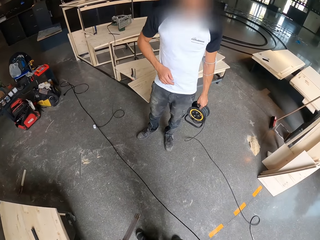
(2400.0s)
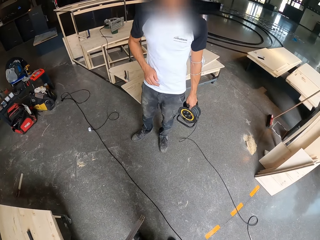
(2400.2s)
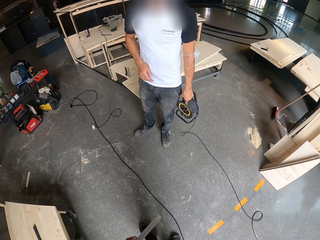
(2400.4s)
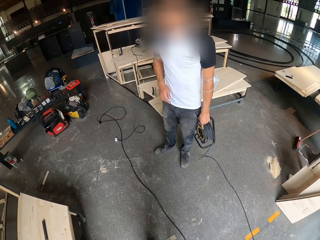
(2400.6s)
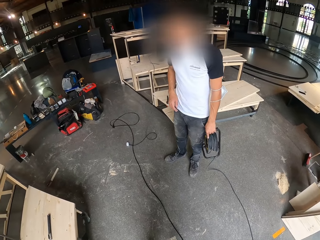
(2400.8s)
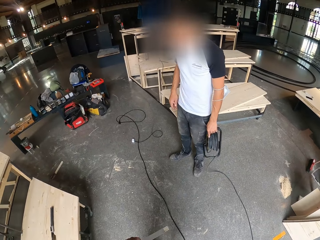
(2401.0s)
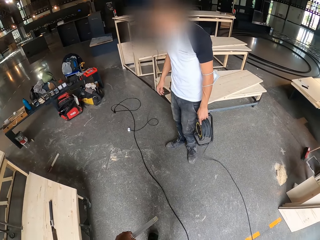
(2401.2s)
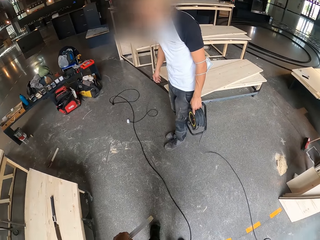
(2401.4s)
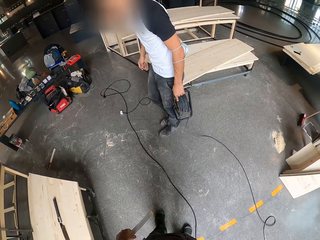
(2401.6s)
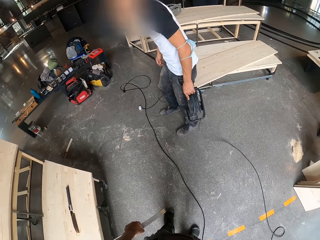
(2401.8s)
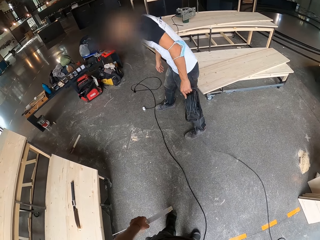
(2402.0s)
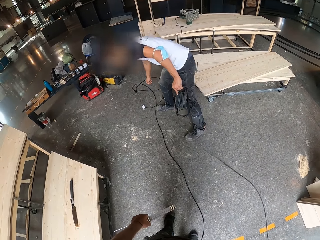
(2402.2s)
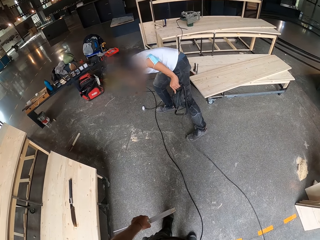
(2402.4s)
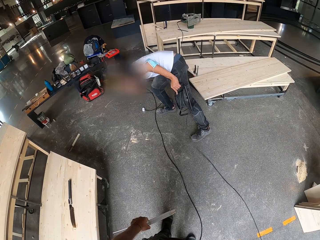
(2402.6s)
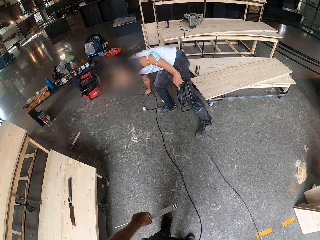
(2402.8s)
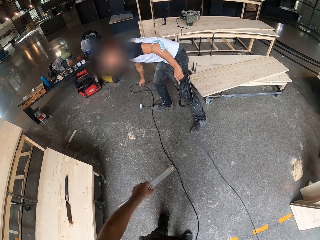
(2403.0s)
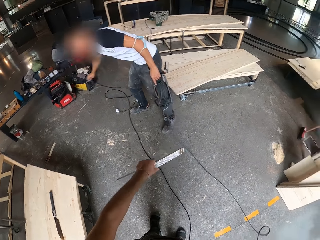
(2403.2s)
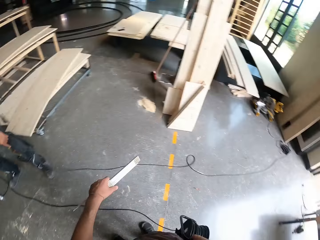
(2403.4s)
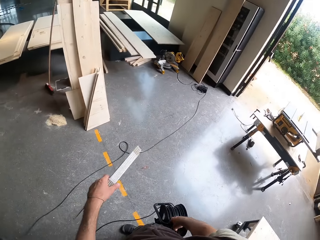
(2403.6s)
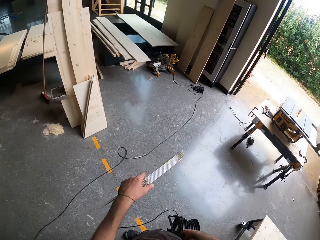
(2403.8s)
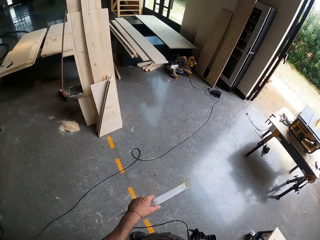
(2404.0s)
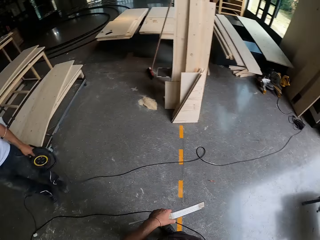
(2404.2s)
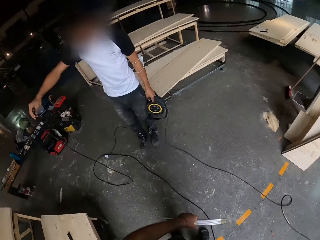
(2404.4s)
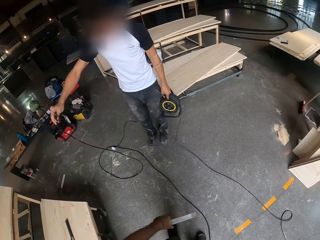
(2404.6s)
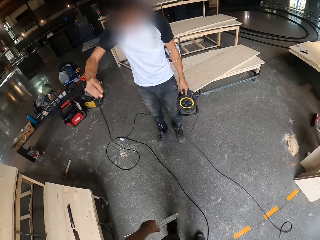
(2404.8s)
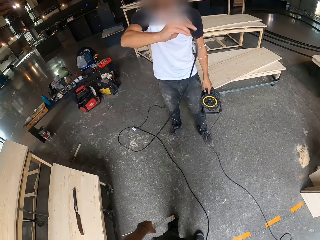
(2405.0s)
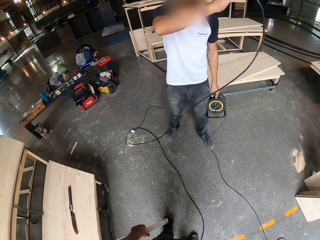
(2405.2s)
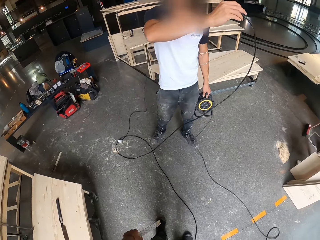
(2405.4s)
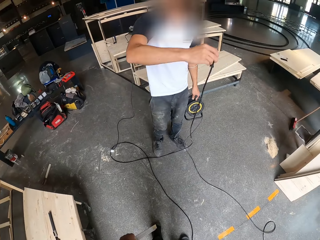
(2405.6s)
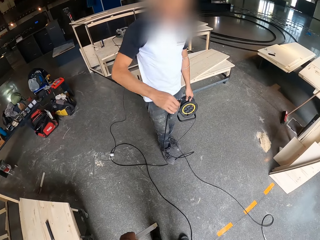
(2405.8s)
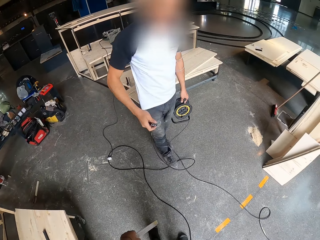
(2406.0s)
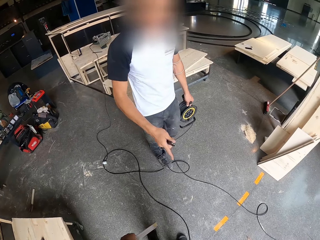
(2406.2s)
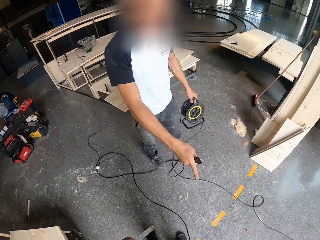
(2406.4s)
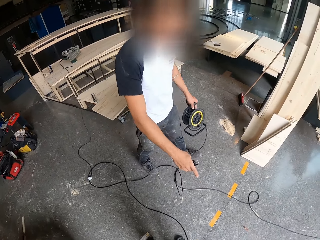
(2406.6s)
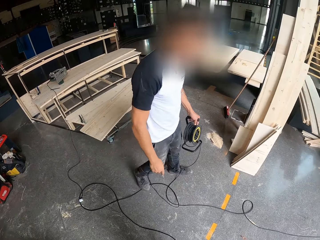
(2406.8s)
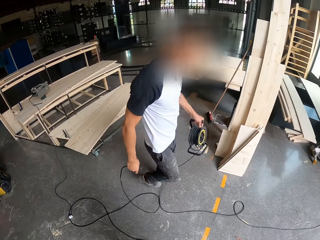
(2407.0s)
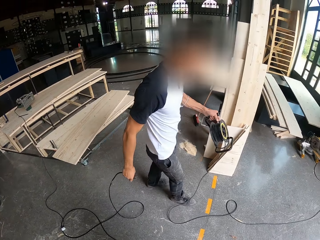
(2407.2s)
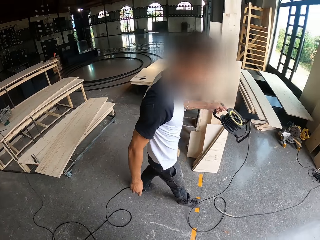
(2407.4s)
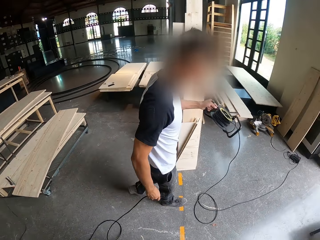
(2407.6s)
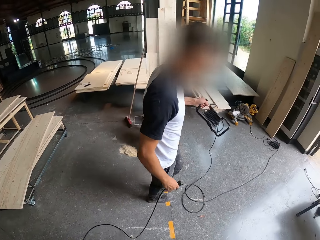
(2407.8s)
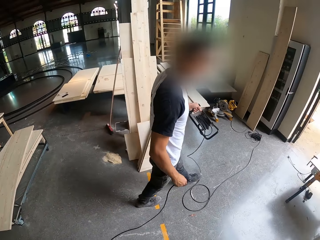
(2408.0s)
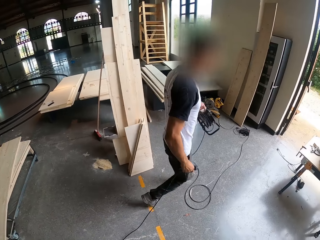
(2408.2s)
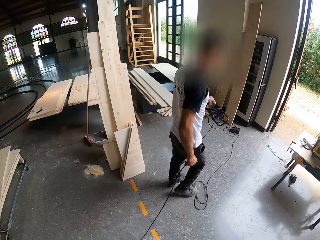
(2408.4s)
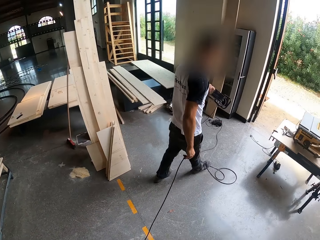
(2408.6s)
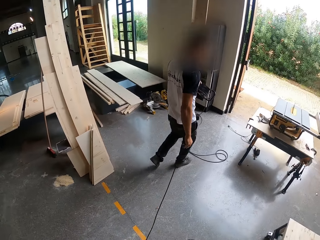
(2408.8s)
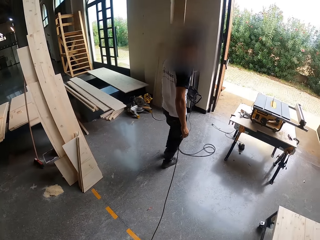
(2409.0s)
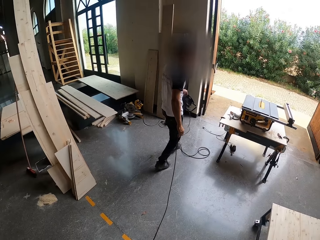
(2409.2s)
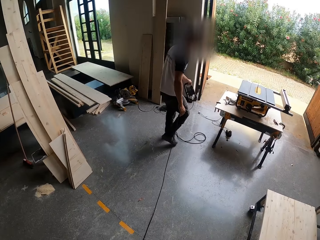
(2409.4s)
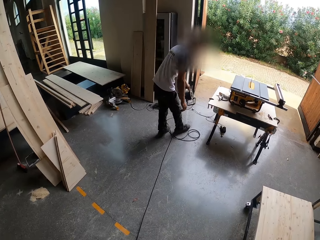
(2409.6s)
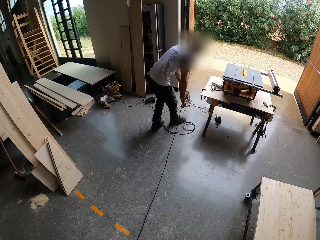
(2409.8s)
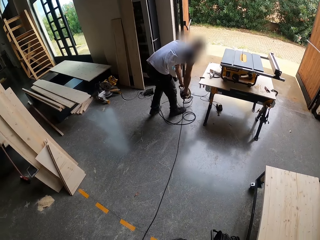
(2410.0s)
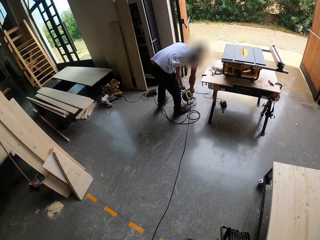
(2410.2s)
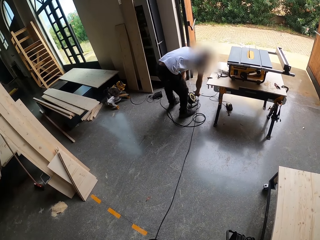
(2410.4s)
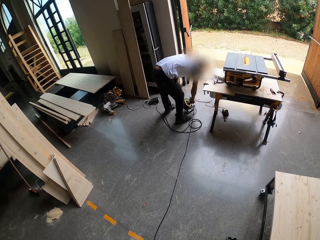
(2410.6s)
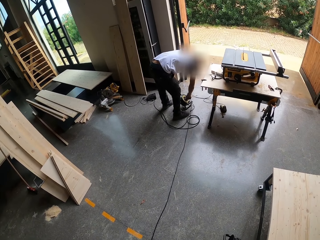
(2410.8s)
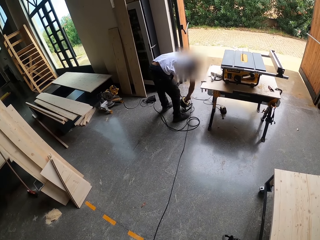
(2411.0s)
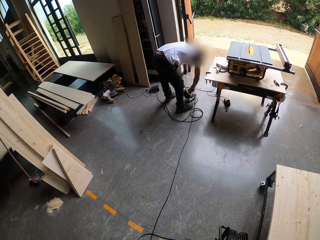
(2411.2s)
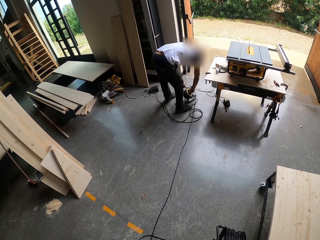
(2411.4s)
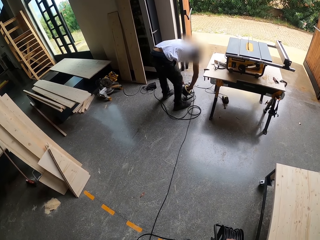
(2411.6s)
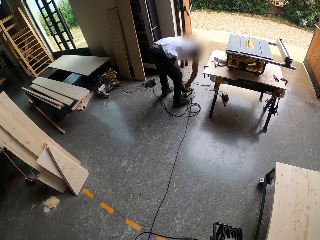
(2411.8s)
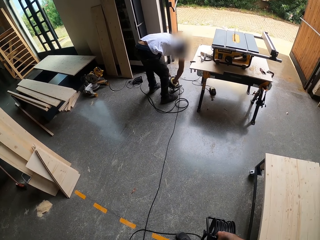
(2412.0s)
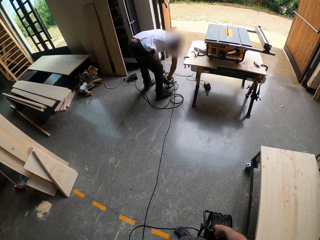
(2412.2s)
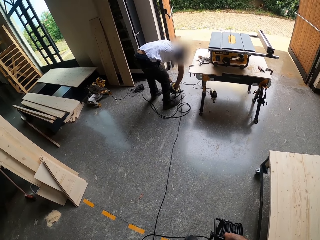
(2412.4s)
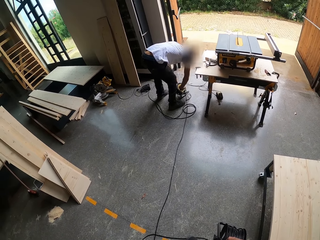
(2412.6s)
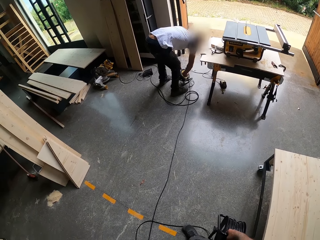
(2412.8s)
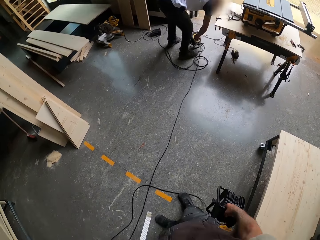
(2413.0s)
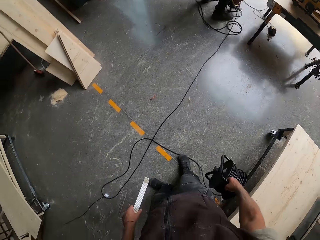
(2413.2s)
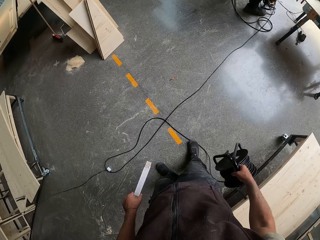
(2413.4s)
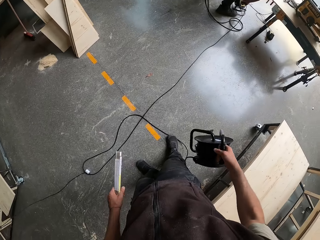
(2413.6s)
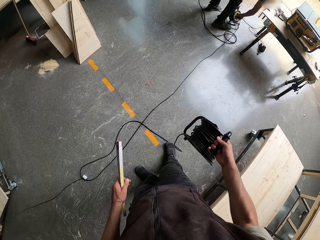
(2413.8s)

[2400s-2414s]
The camera wearer turns around. A man picks up a circular saw cable from the floor with his right hand. The man swings the circular saw cable in his right hand. The man walks to the door. The man plugs the circular saw cable in the cable extension reel socket with his right hand. The man puts the wire on the floor with both hands.

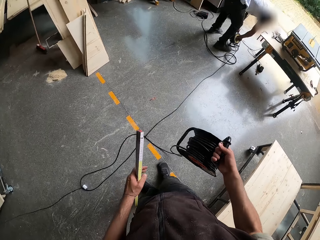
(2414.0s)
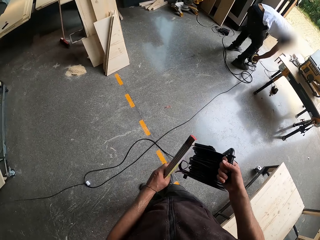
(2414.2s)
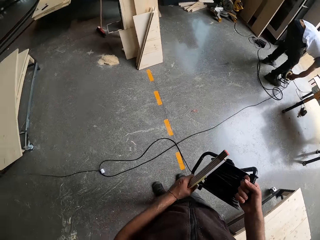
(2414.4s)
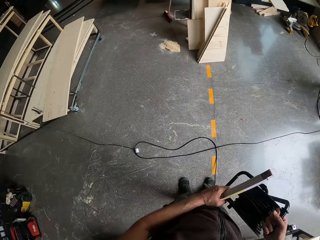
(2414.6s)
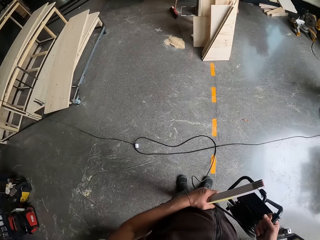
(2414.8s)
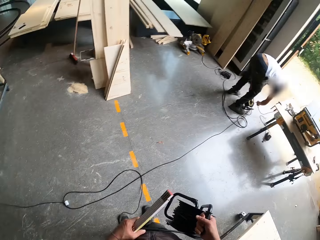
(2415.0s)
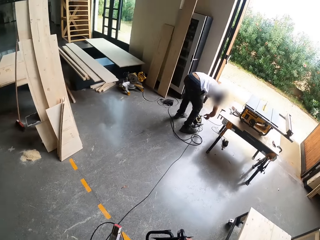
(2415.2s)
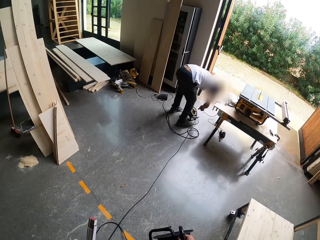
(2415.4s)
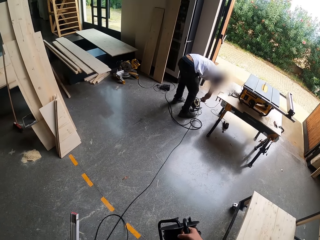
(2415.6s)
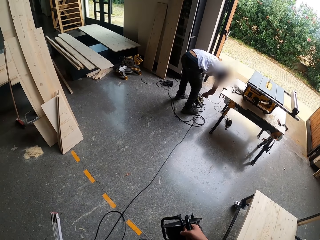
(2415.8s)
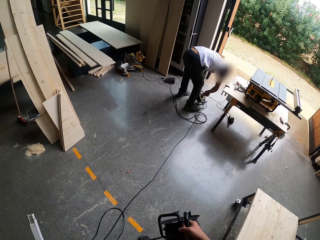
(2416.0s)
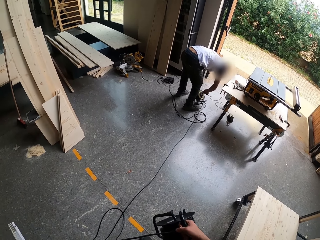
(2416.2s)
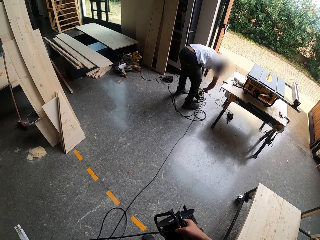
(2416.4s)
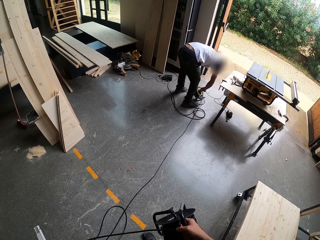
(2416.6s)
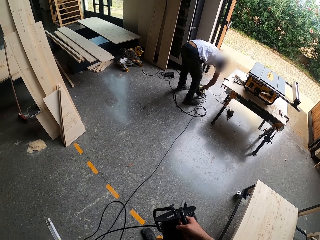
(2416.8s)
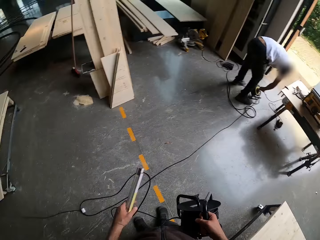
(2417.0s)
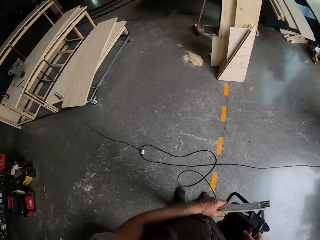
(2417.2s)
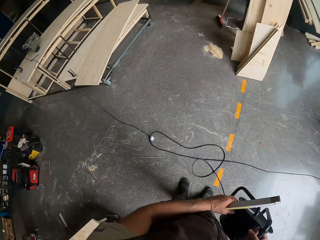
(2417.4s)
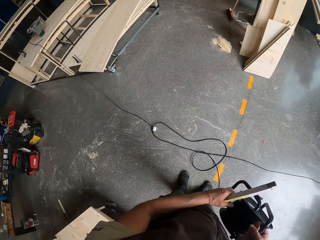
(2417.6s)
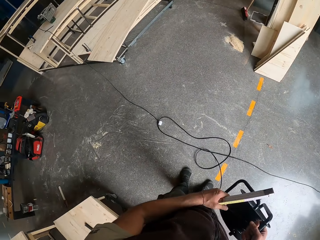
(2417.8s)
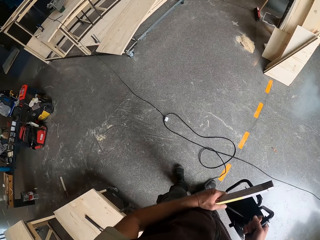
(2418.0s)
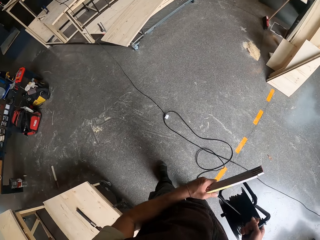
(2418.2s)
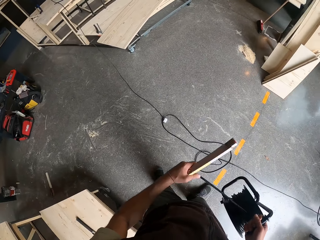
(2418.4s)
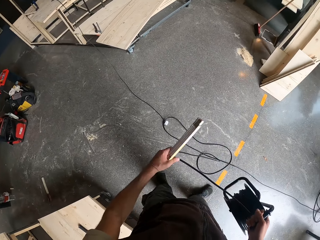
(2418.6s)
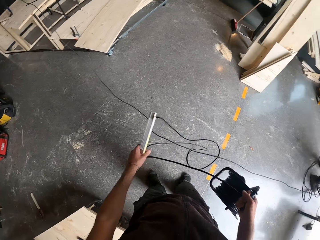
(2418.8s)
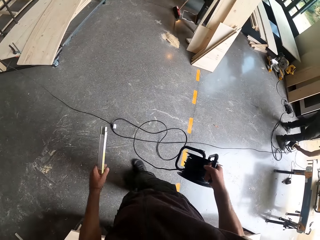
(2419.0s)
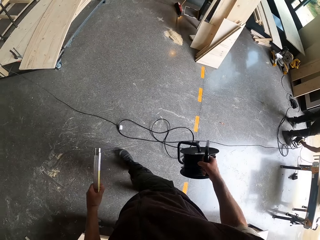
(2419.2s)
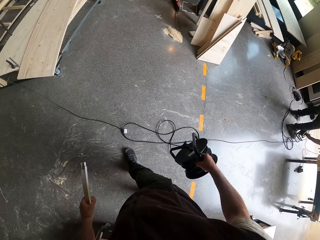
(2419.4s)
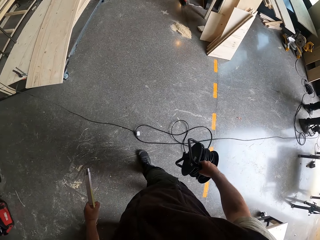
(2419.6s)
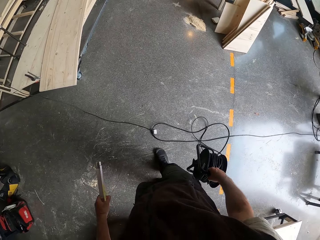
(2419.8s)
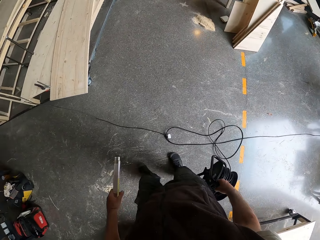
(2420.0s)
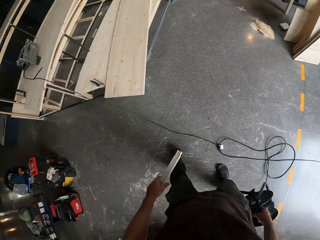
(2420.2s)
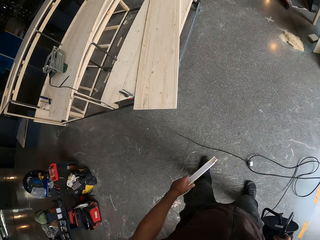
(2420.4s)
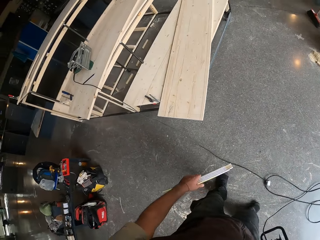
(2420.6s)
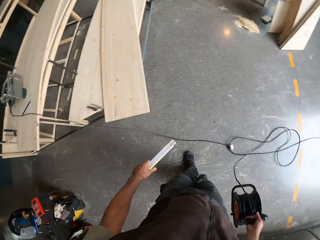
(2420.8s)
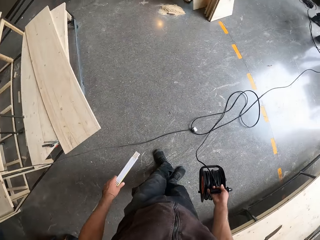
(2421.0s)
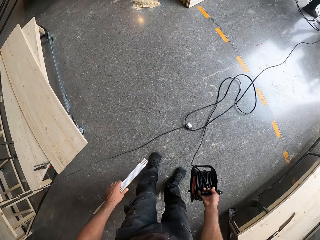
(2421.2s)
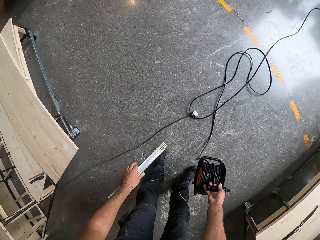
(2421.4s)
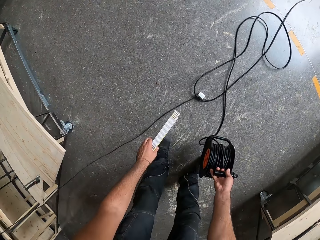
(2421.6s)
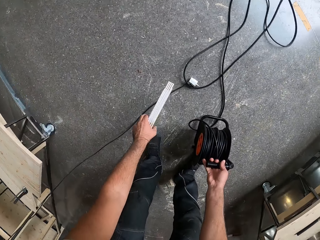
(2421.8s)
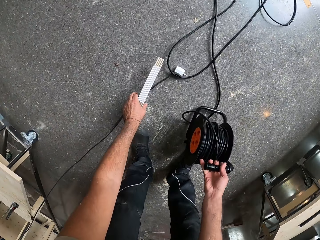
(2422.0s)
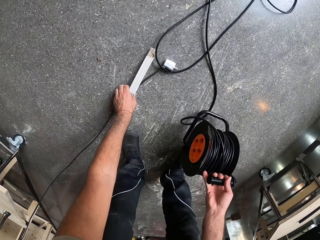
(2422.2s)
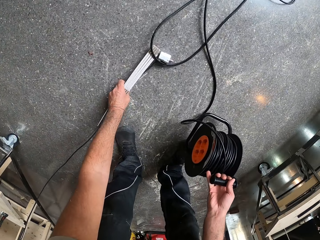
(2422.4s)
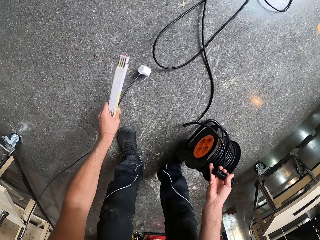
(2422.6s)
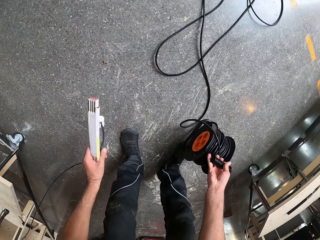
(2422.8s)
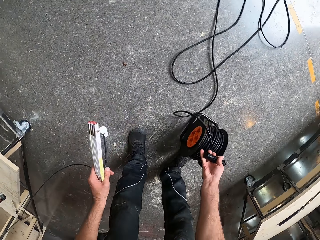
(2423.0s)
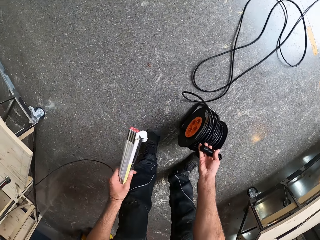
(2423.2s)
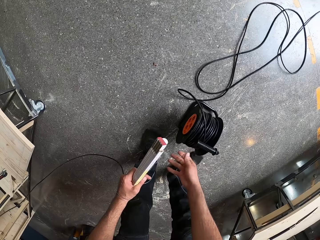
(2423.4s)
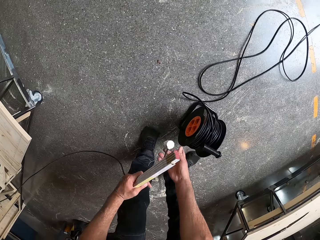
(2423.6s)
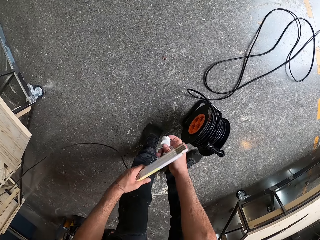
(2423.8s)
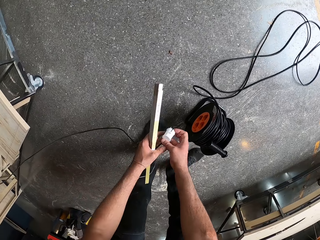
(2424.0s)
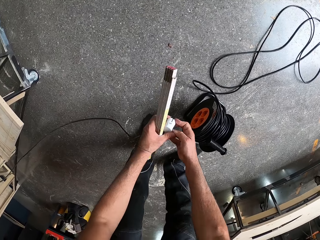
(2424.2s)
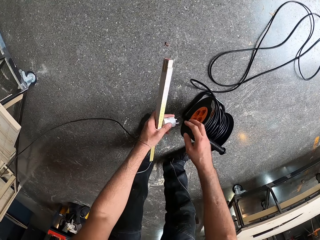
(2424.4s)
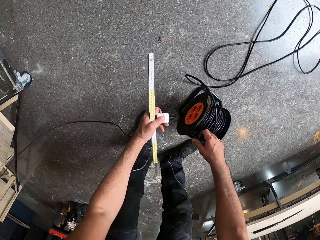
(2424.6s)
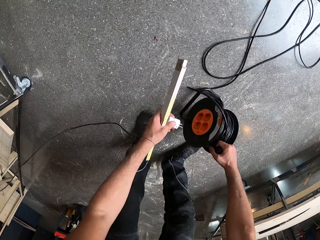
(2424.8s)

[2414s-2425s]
The camera wearer holds the wire with both hands. He stretches the wire with his left hand. He drops a cable extension reel in his right hand on the floor. He picks up the circular saw socket cable from the floor with his left hand. He puts the big wire on the floor with his right hand.
